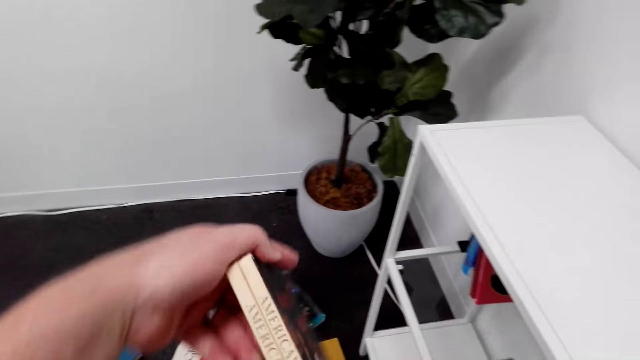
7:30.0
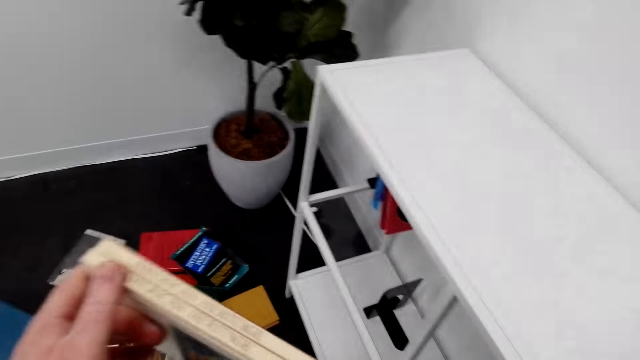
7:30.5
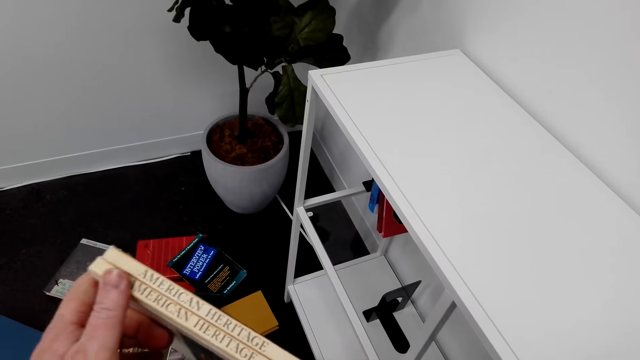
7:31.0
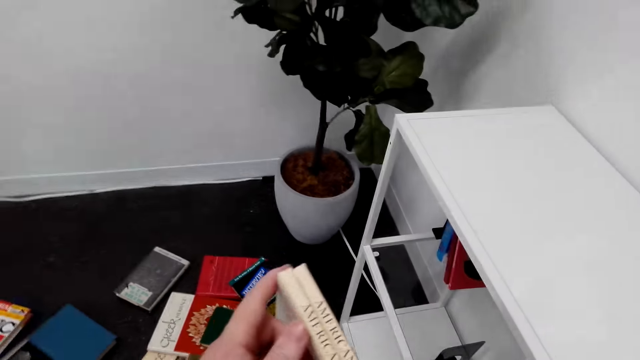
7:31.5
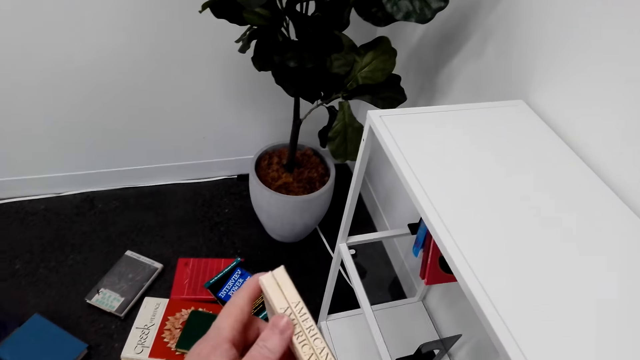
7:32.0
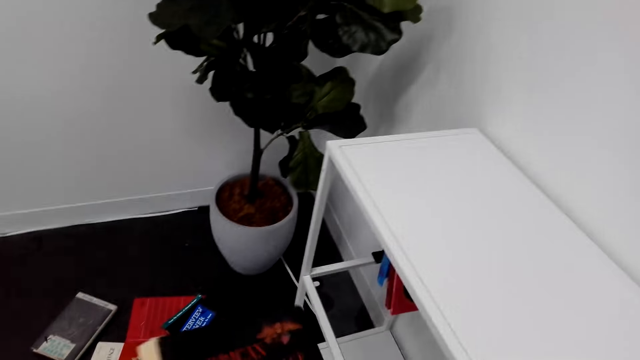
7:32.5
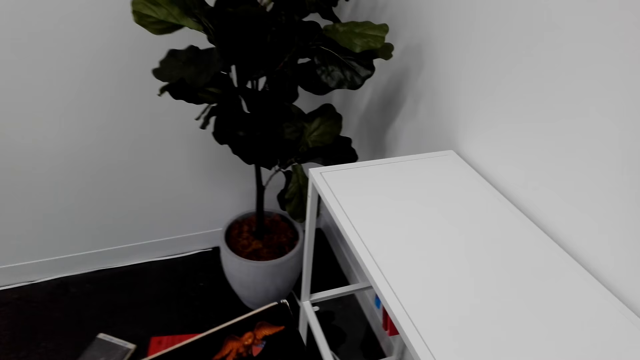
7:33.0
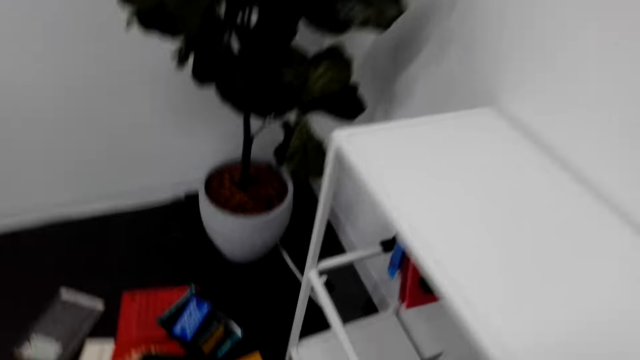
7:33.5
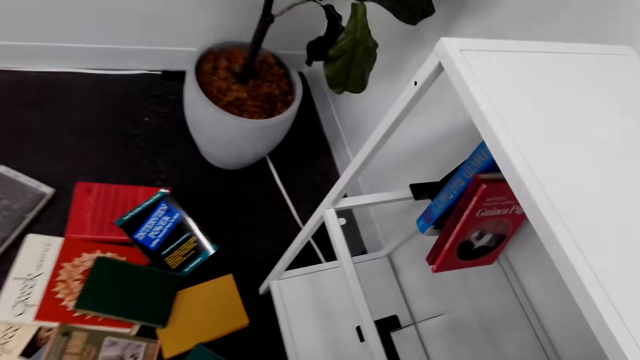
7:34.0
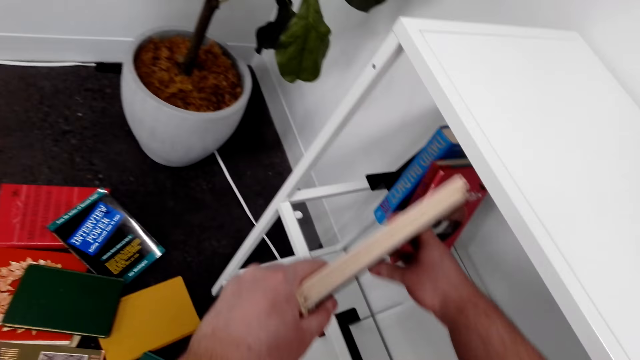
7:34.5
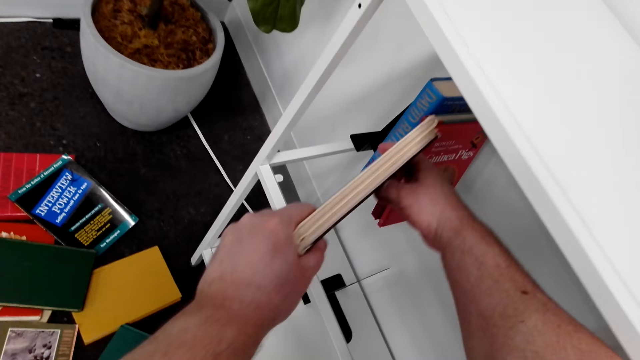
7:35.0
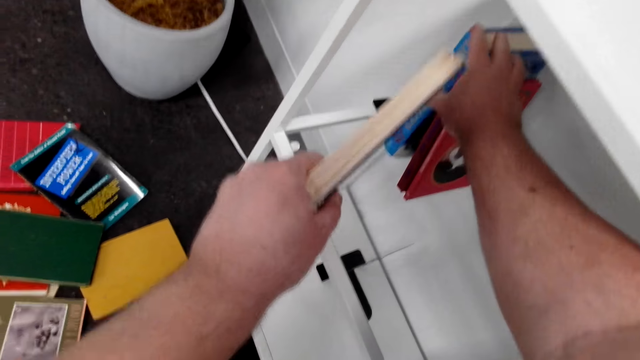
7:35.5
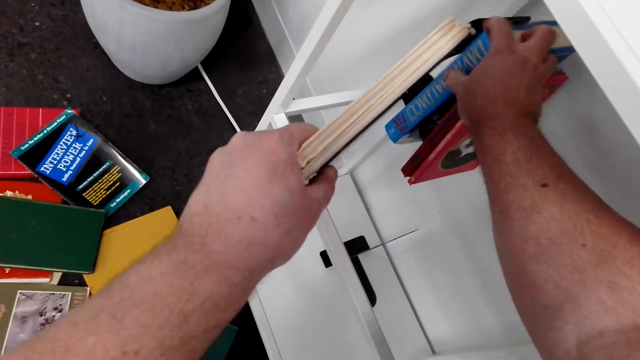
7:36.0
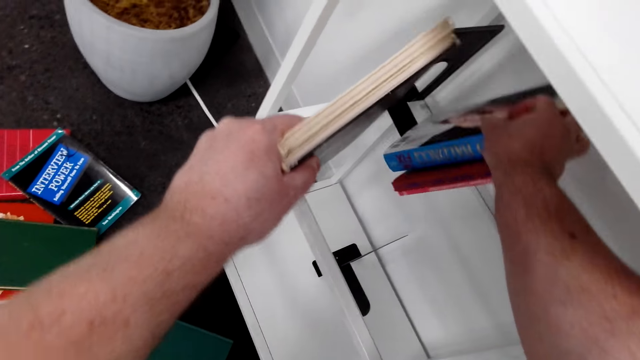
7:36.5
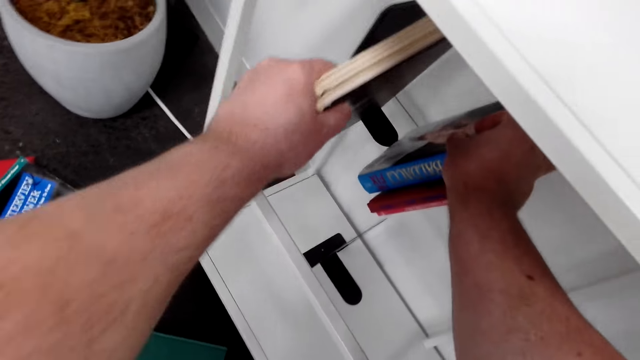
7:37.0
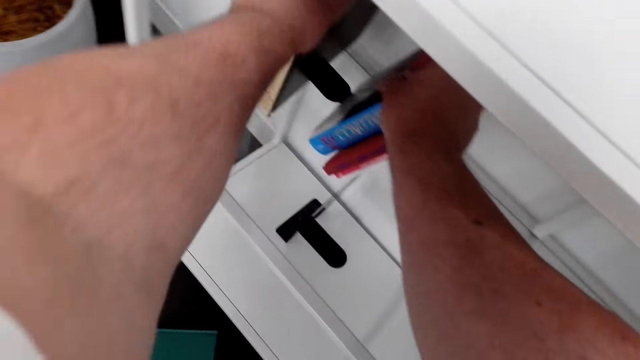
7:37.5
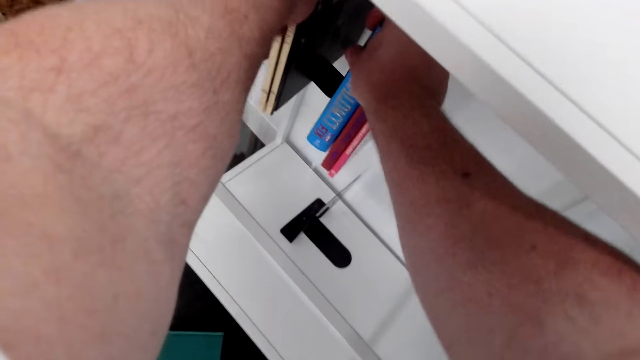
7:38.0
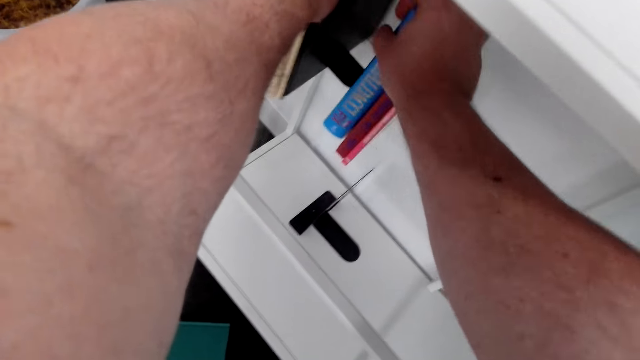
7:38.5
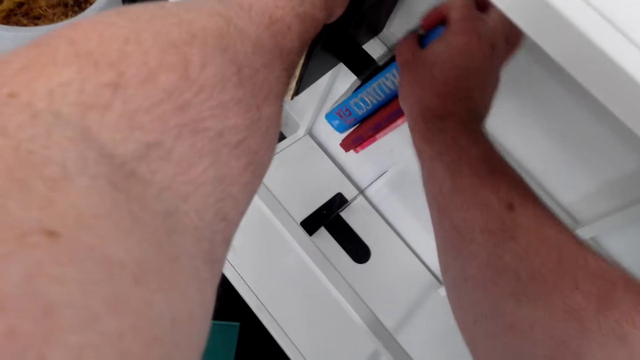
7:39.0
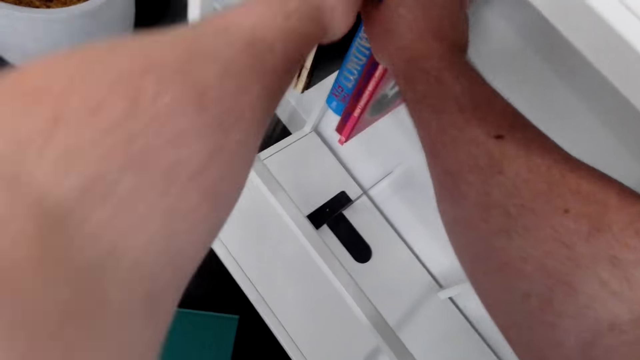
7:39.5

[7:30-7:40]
The camera wearer puts the book on the shelf. They arrange the books on the shelf.

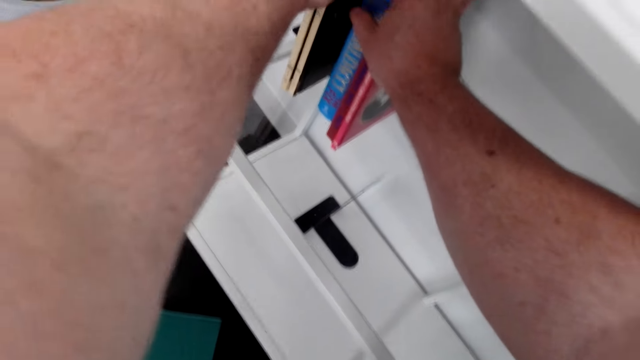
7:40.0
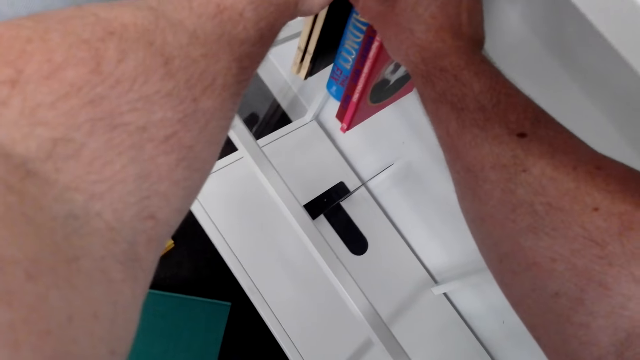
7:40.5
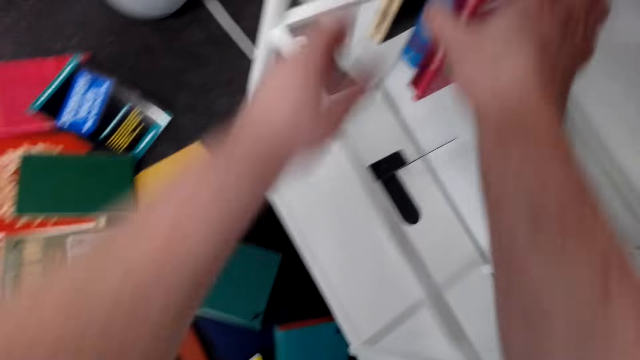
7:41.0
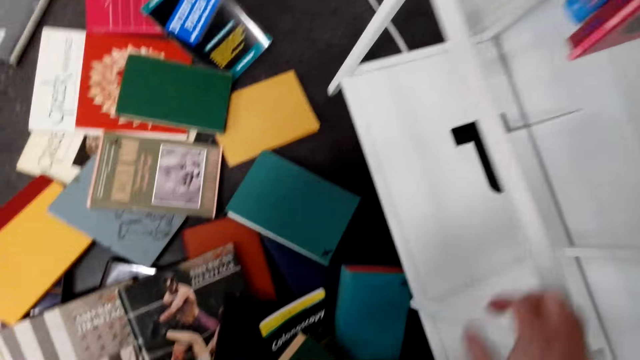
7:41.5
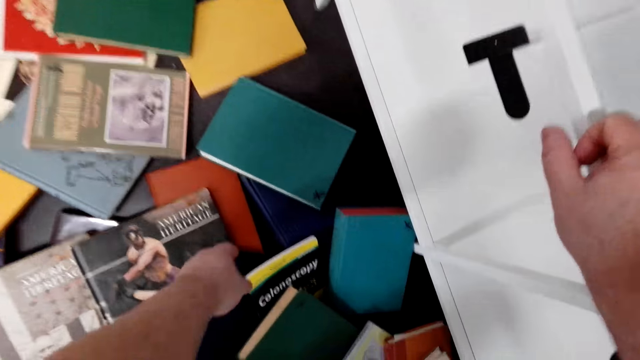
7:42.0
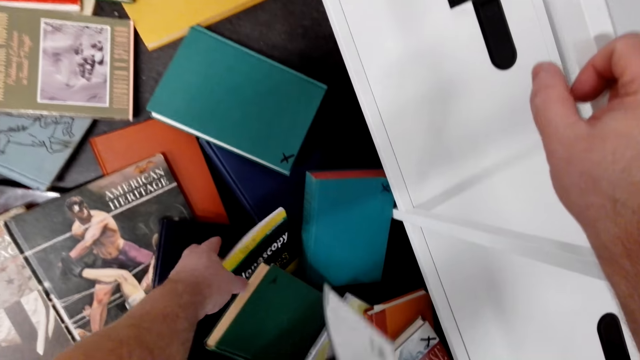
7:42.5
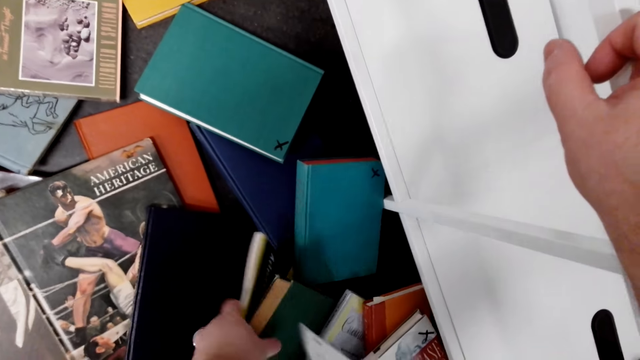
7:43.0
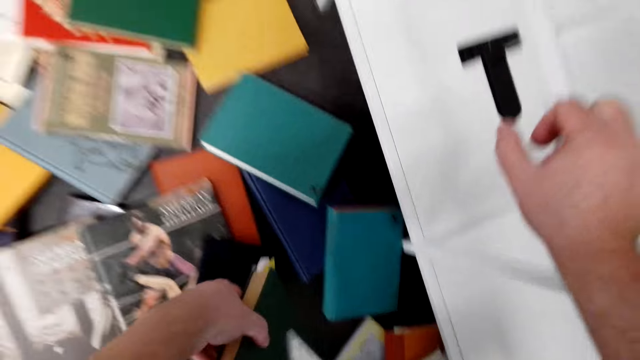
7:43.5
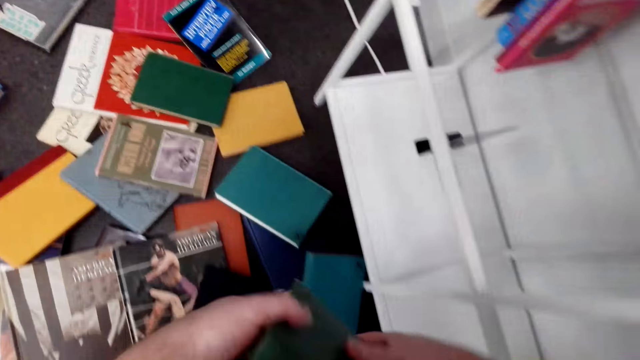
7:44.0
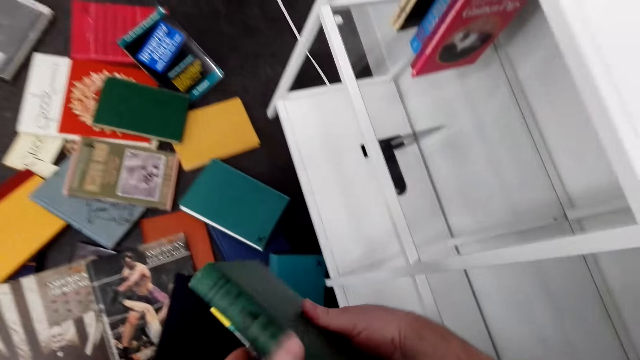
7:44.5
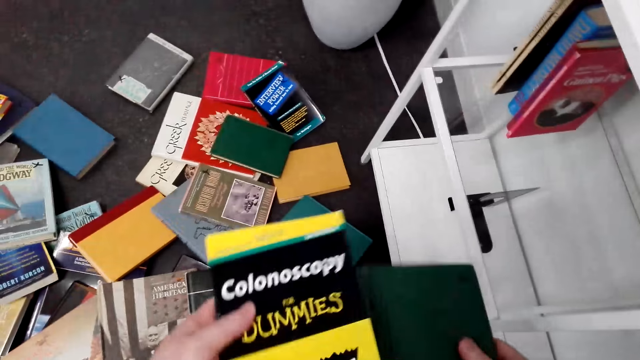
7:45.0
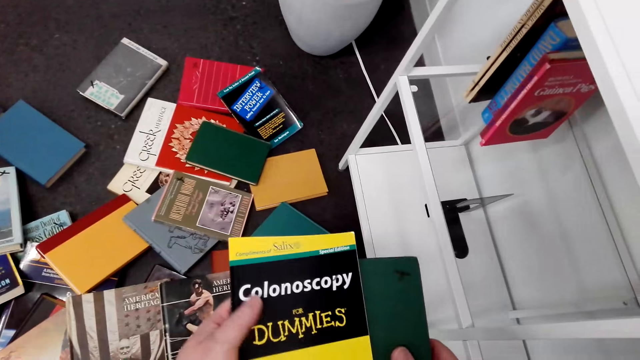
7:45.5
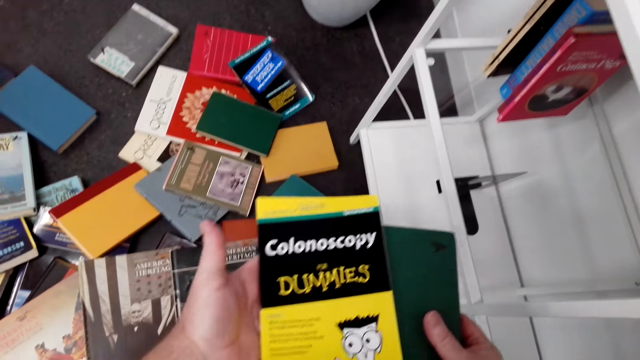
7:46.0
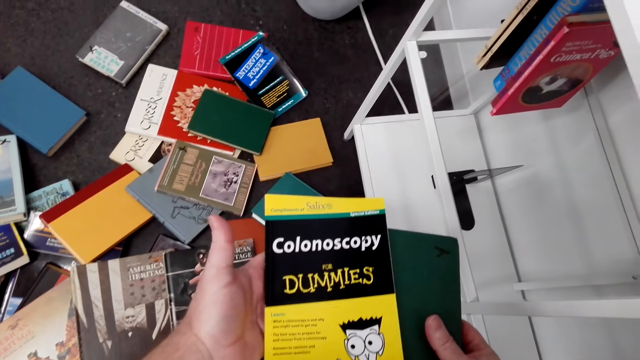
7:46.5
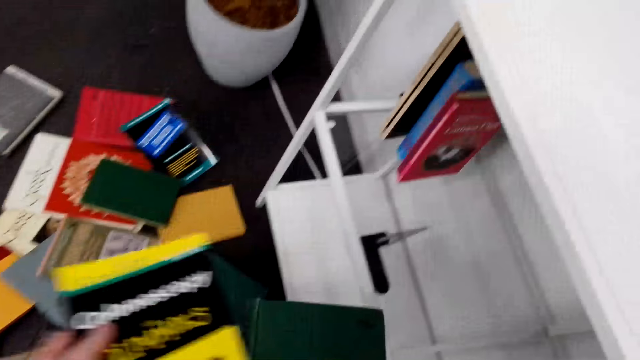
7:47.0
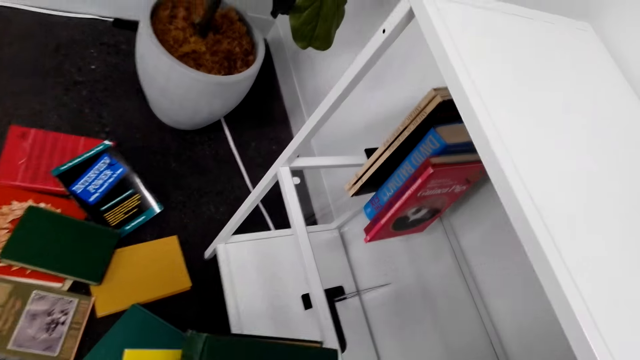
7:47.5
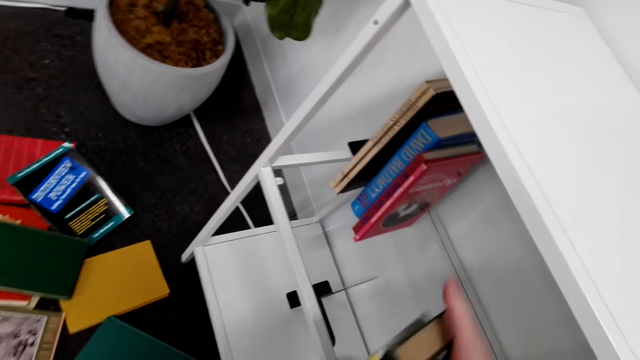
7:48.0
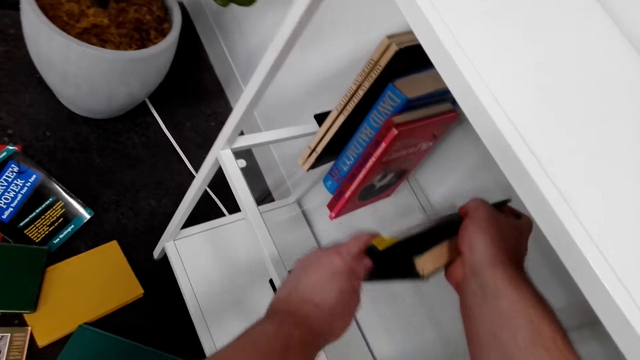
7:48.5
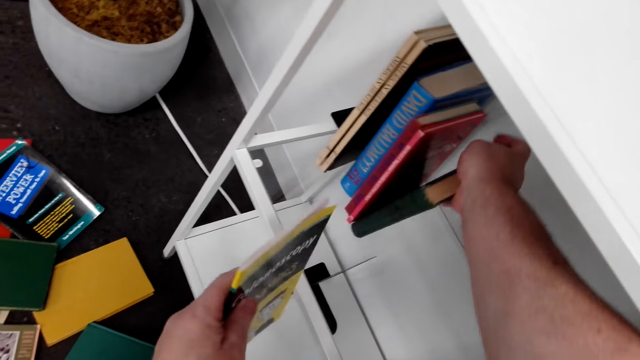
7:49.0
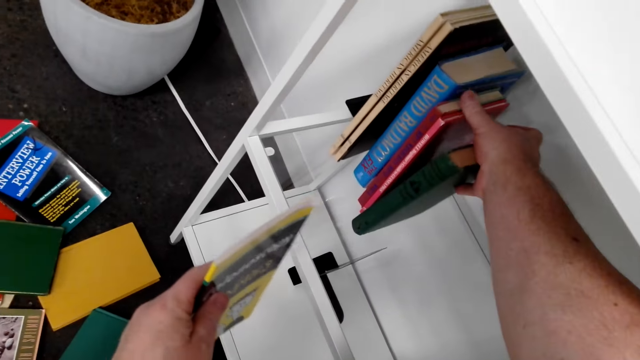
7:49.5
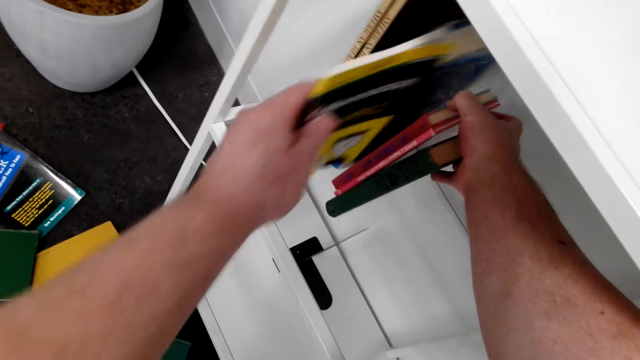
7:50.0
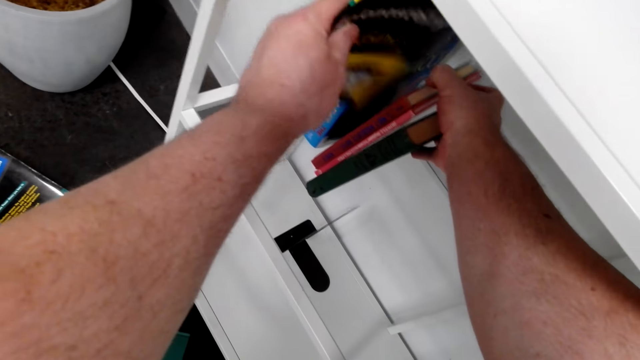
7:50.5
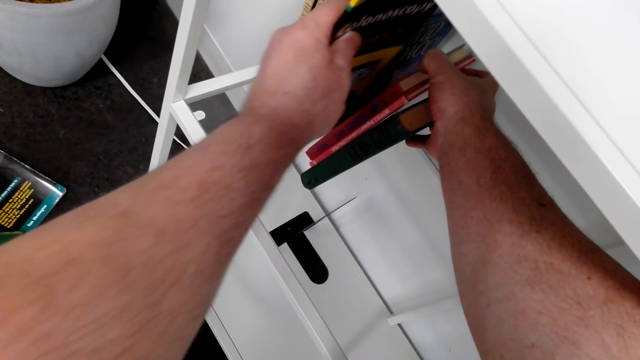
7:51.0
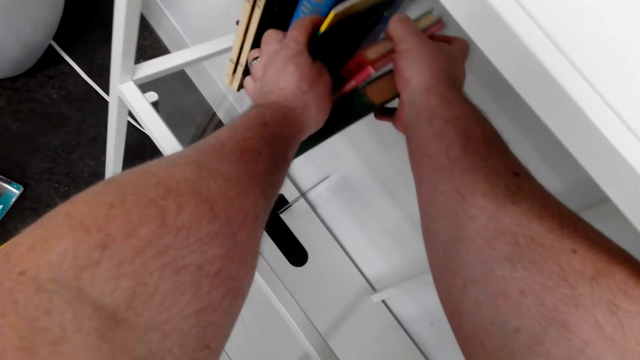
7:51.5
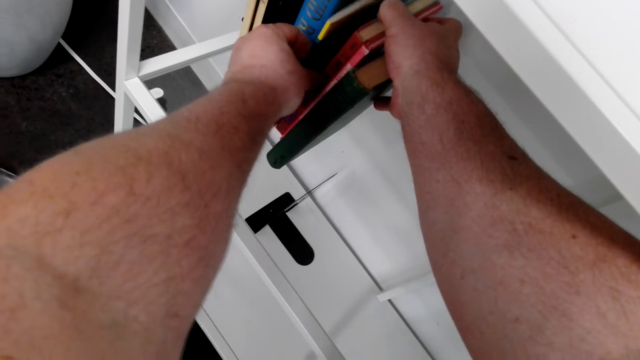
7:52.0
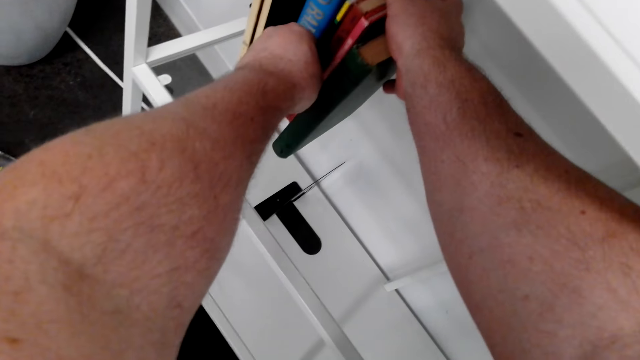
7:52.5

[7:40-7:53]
The camera wearer picks the books. They look at the book. They arrange the book on the shelf. They put the book on the shelf. They arrange another book on the shelf. They put the book on the shelf.
